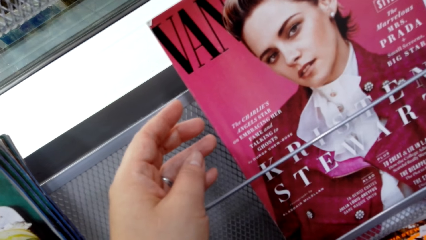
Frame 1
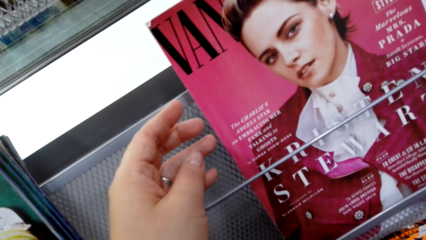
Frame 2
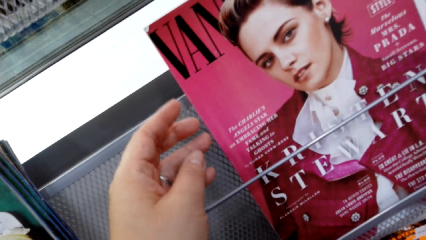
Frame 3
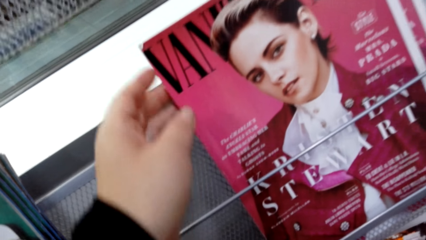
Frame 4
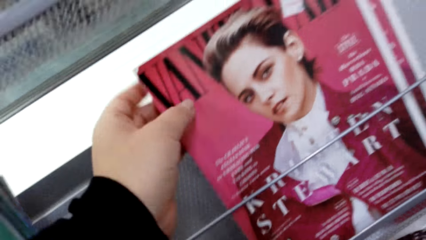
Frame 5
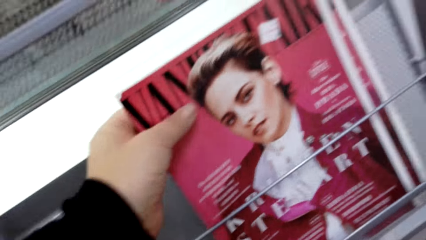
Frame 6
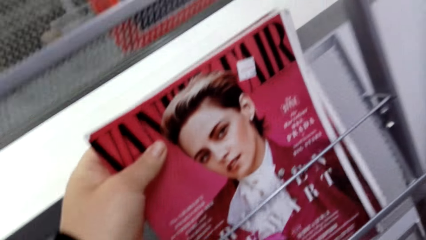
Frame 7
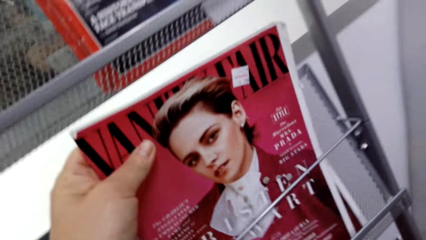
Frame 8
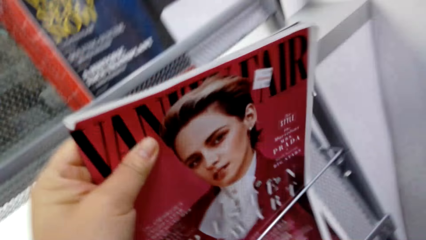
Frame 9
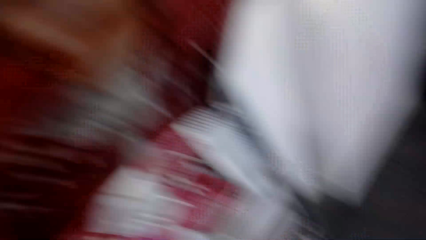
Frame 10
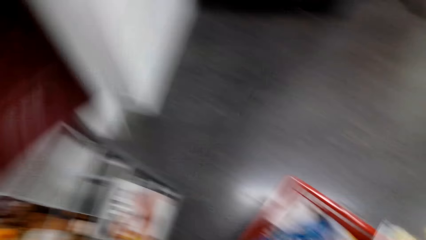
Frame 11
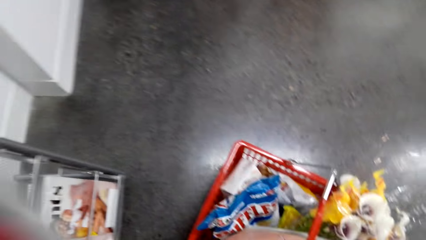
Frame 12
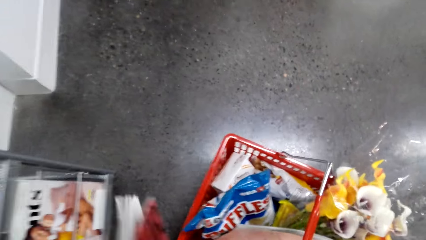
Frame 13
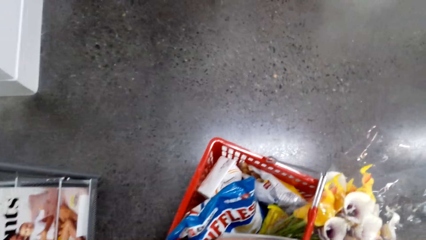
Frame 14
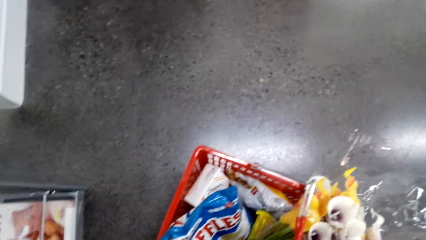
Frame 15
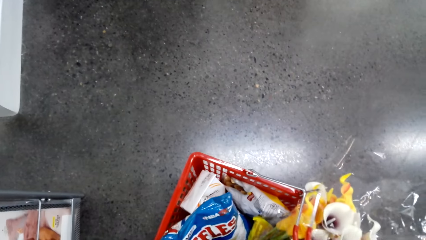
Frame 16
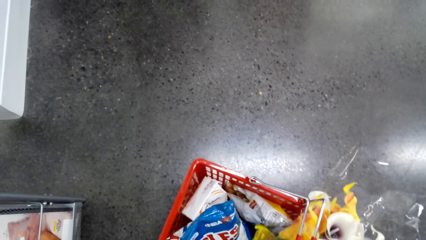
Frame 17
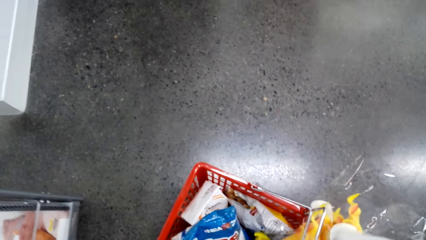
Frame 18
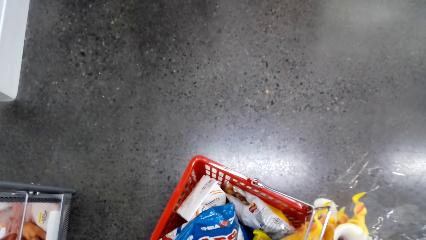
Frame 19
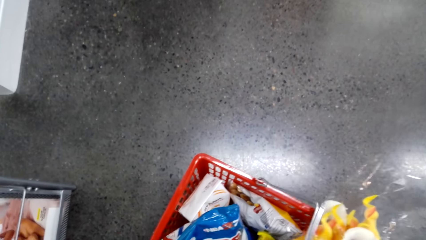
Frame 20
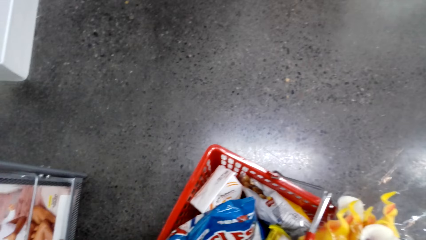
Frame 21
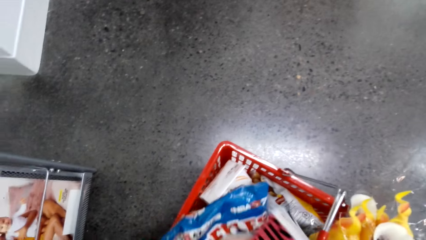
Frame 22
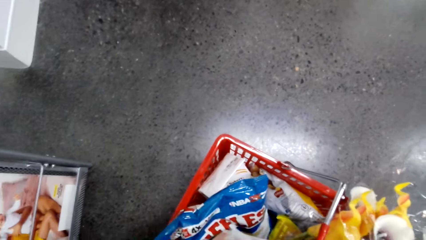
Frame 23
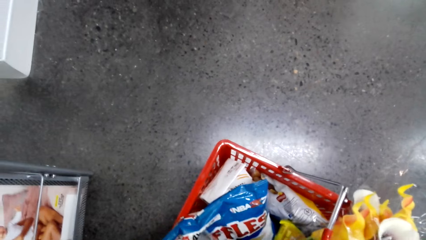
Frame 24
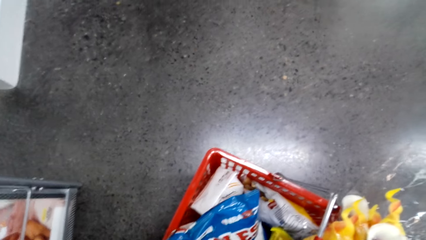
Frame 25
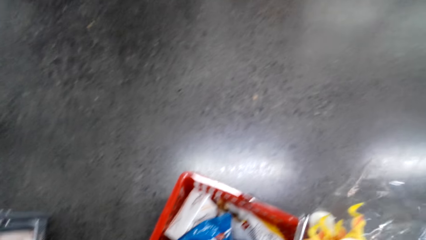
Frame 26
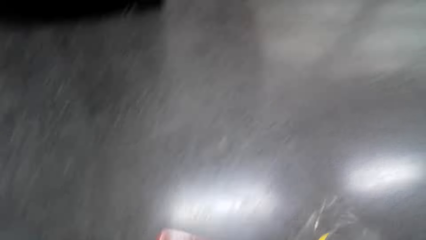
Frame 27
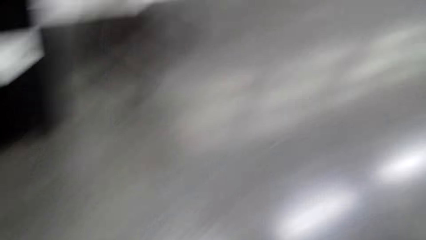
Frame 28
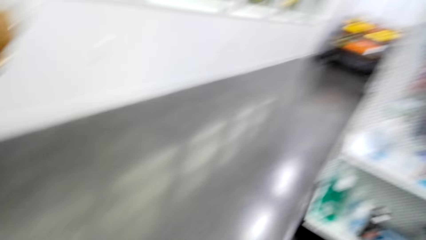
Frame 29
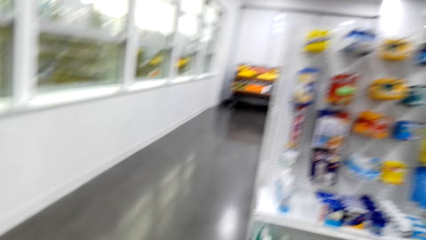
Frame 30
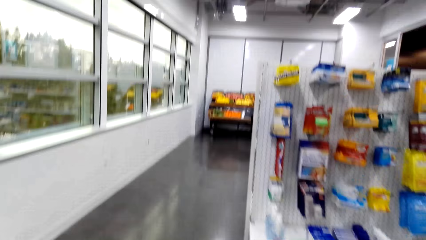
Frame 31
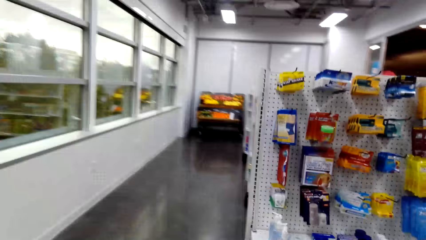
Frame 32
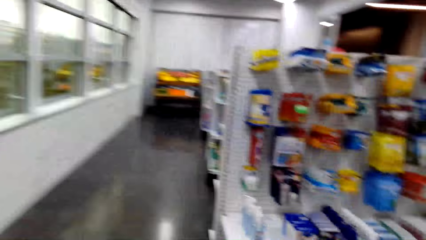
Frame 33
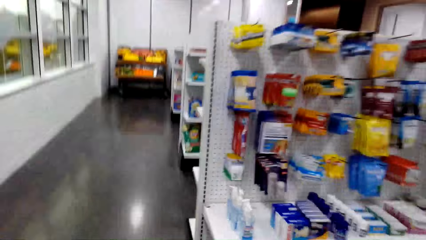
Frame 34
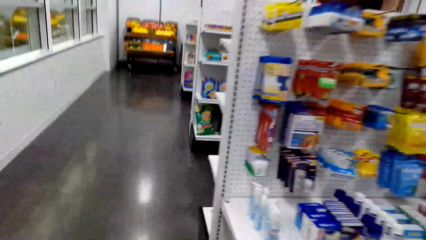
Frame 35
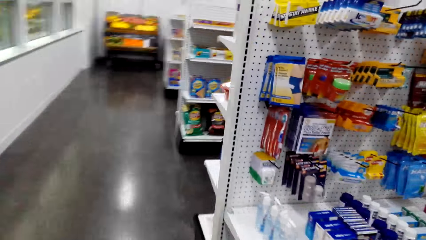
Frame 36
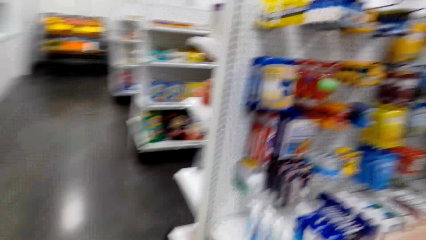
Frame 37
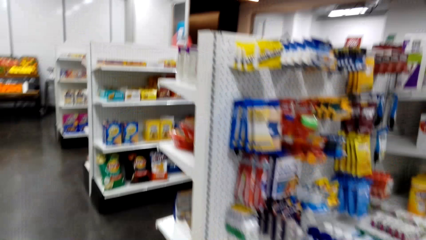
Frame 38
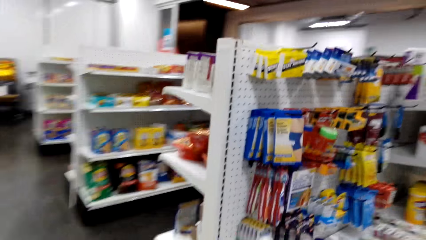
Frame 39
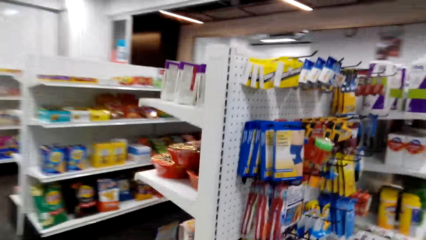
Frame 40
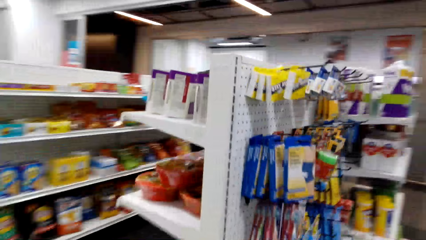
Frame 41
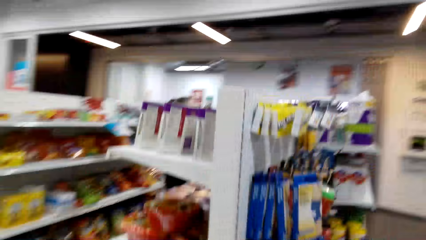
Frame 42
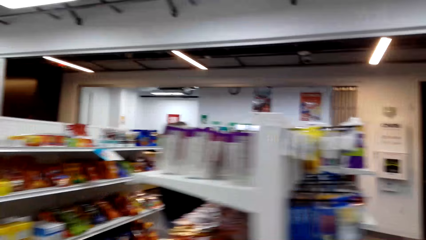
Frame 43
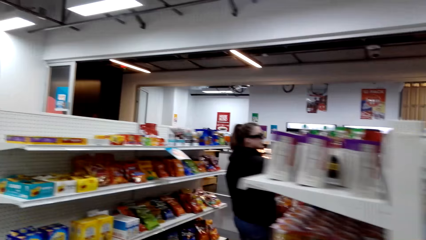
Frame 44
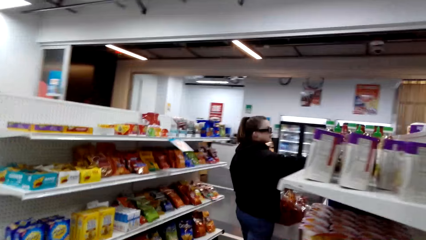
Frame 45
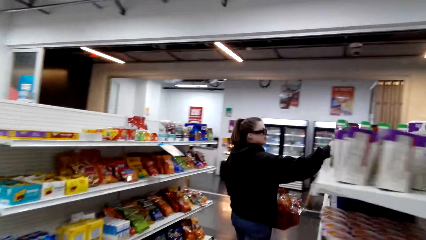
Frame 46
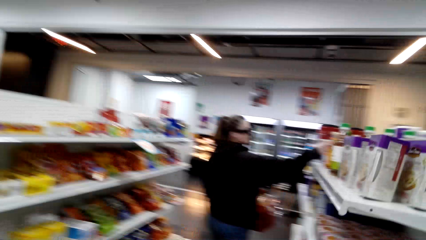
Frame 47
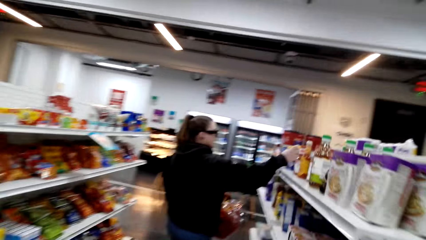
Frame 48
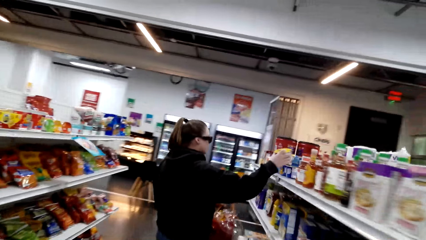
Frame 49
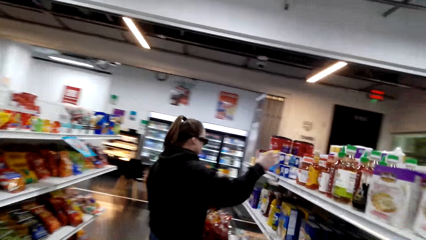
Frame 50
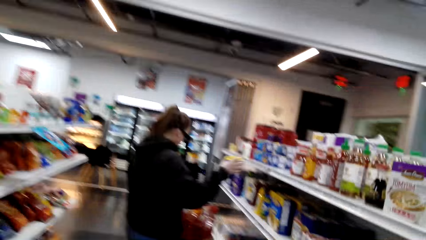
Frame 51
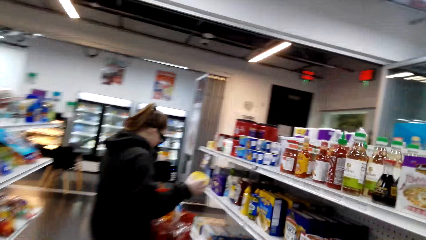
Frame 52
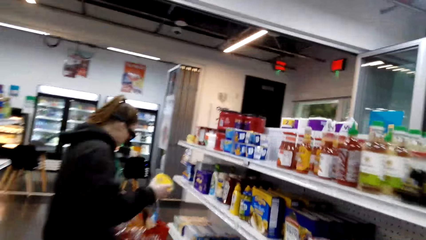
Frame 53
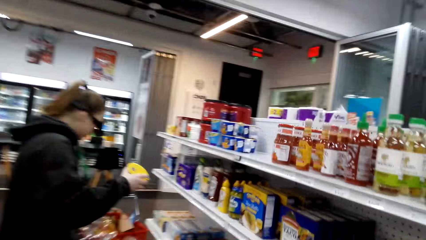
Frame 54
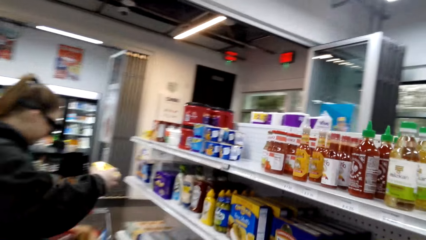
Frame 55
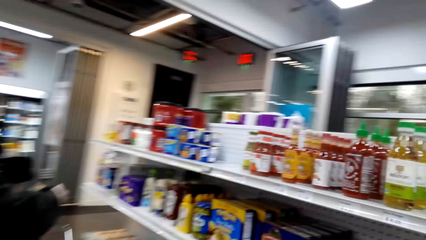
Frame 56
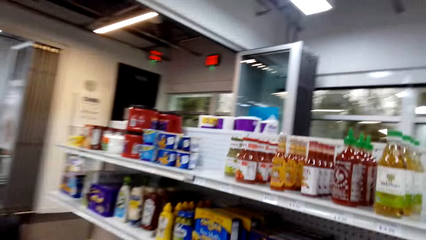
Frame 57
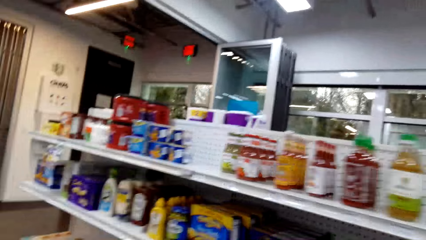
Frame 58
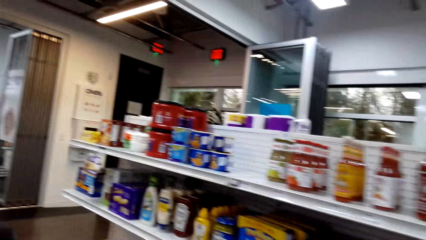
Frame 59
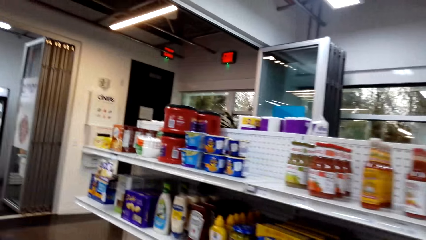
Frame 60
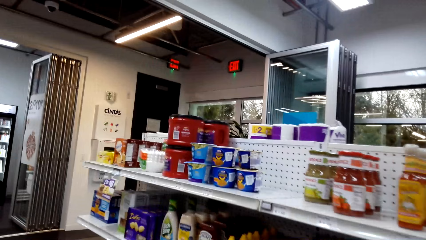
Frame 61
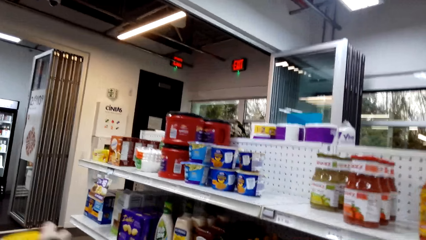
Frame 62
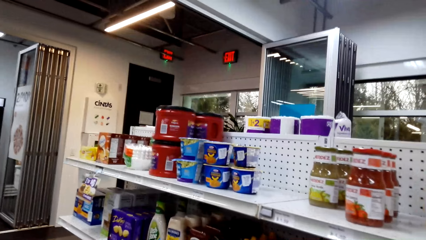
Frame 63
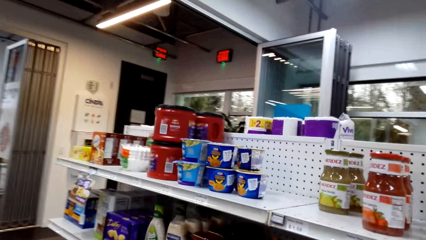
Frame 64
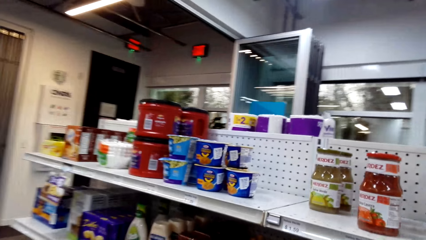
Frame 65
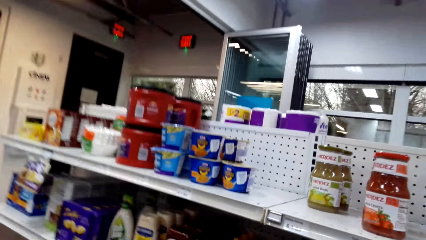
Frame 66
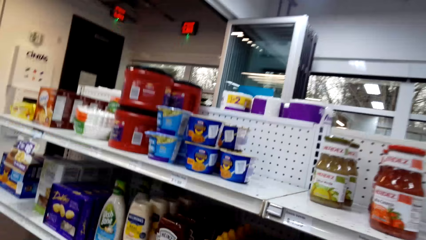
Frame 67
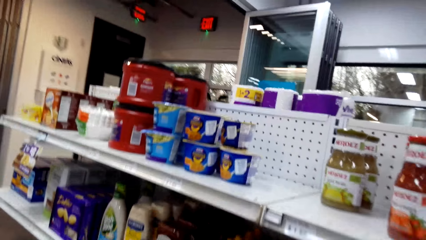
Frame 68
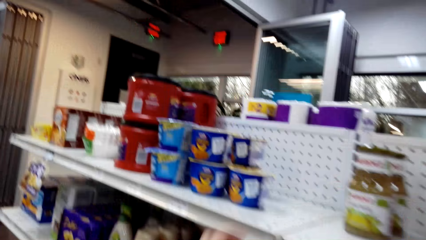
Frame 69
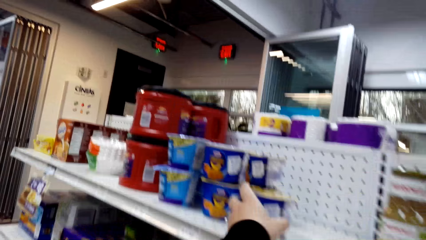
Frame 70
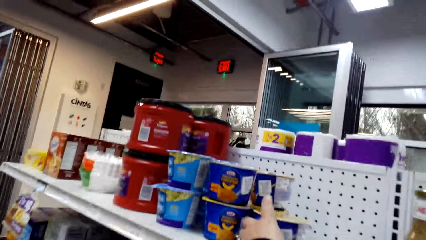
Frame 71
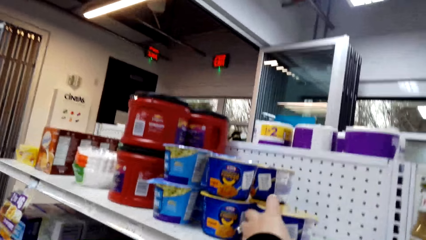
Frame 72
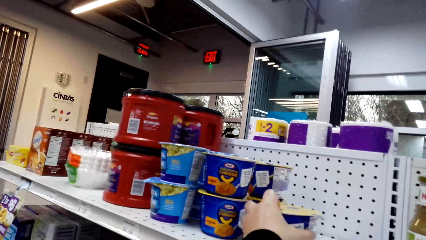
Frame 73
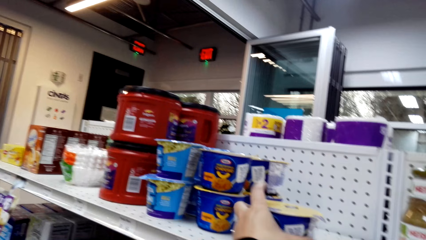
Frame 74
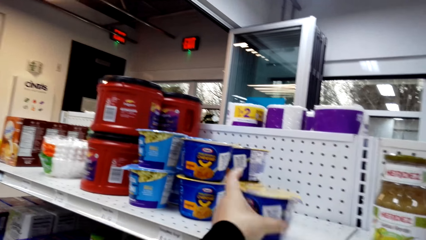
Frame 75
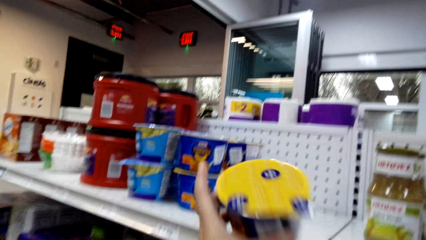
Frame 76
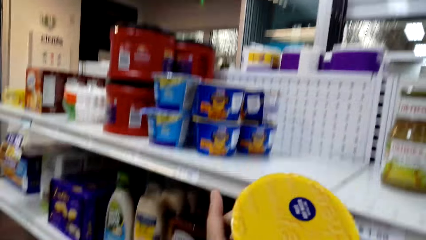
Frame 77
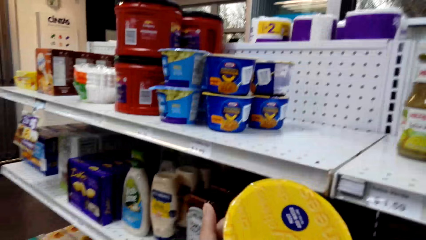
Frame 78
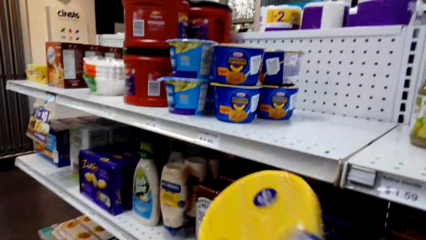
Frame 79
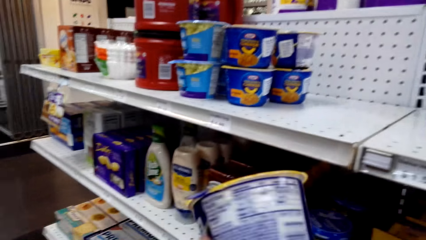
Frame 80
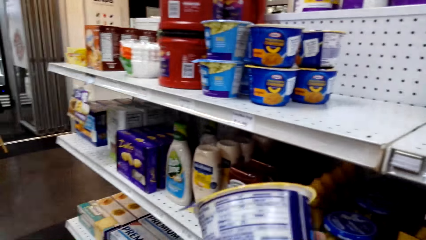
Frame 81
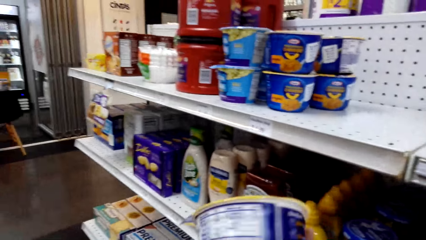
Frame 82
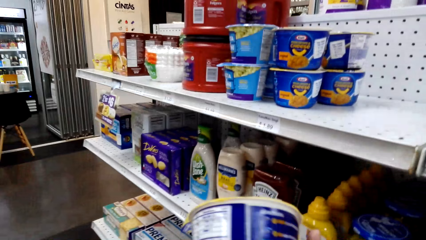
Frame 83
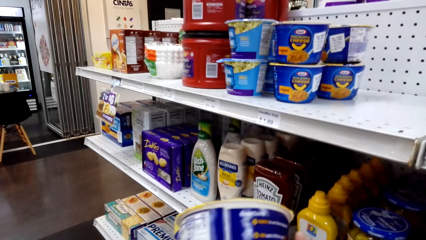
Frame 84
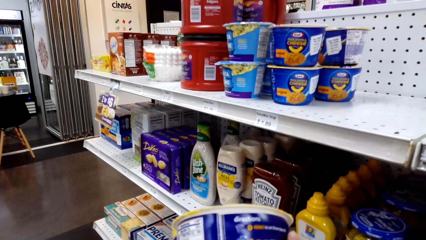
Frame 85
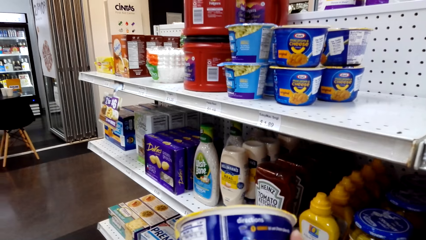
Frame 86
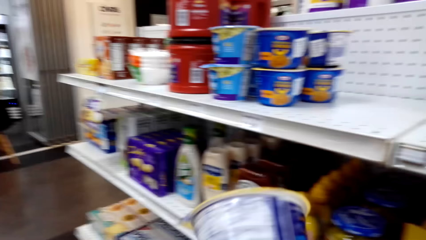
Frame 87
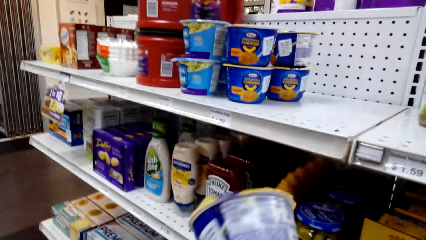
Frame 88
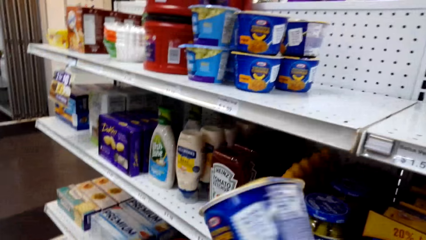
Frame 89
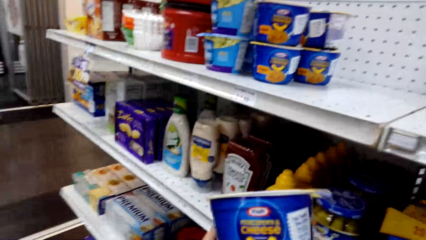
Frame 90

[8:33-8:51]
The camera wearer picks a magazine on a stand. They put the magazine in a cart. They converse with a woman. They touch the items in the shopping bucket. They walk in a supermarket. They walk around the shelf. The woman picks a tin of tomato sauce on a shelf. The woman puts the tin of tomato sauce in the cart. The camera wearer looks at items on the shelf. They converse with the woman. They pick a tin of cheese on the shelf. They read on the tin of cheese. They converse with the woman.
